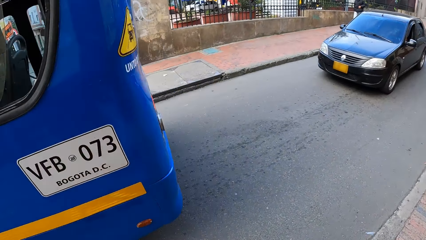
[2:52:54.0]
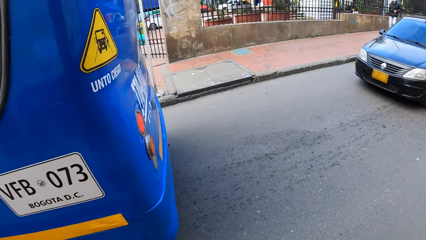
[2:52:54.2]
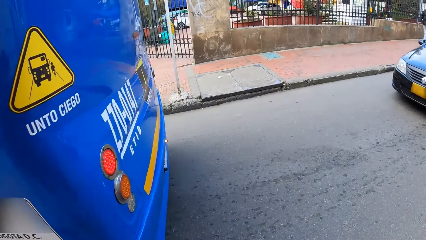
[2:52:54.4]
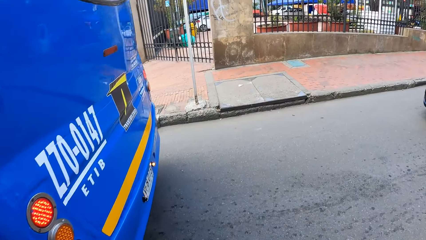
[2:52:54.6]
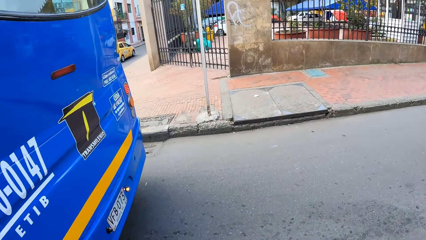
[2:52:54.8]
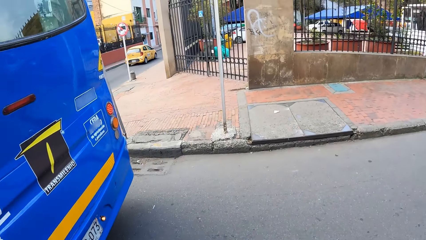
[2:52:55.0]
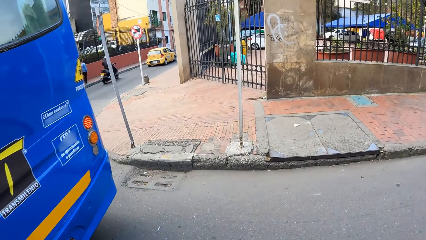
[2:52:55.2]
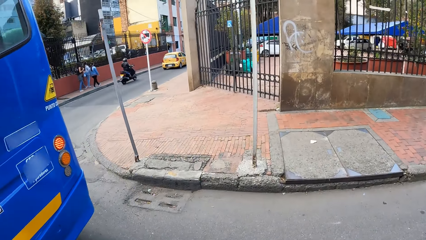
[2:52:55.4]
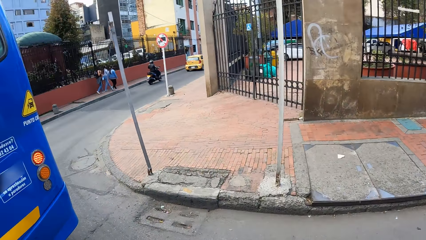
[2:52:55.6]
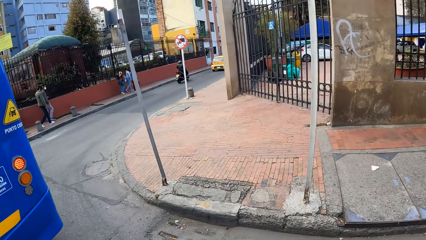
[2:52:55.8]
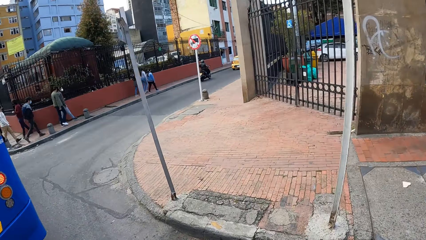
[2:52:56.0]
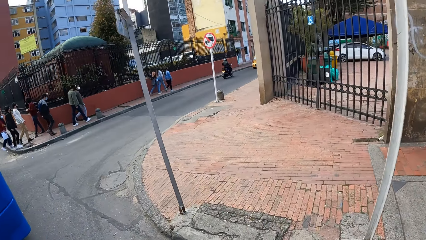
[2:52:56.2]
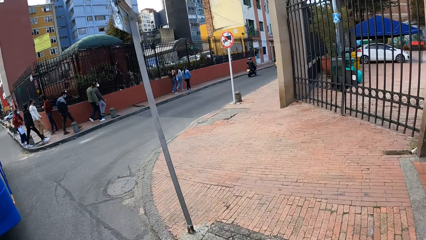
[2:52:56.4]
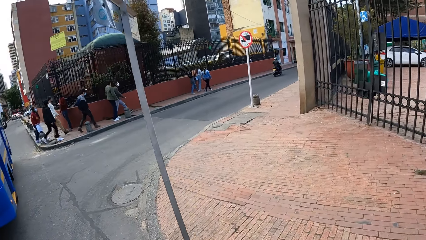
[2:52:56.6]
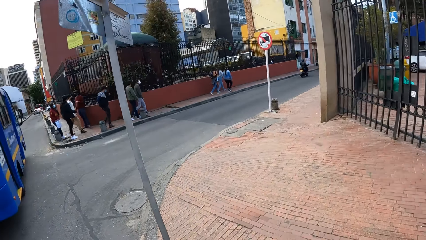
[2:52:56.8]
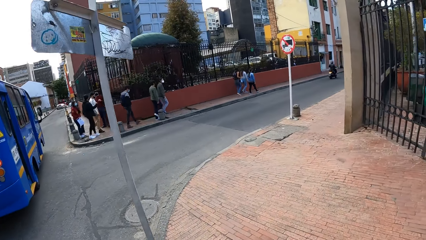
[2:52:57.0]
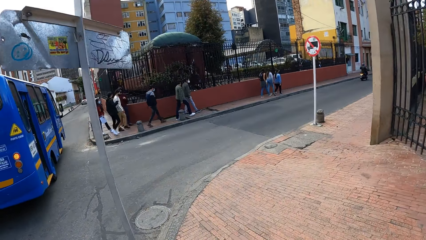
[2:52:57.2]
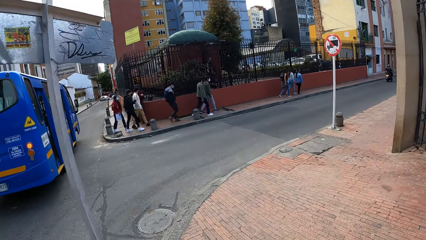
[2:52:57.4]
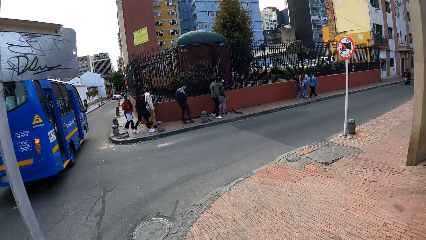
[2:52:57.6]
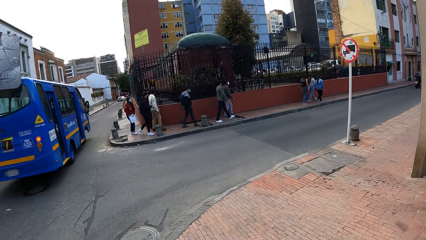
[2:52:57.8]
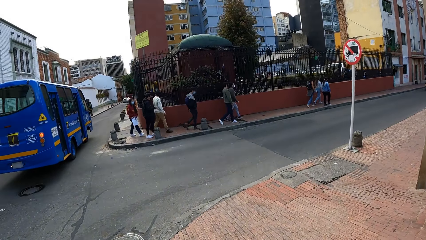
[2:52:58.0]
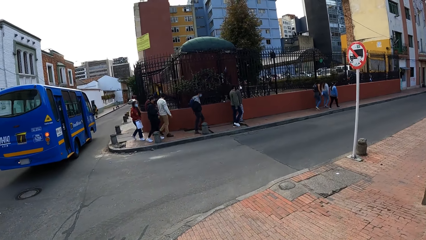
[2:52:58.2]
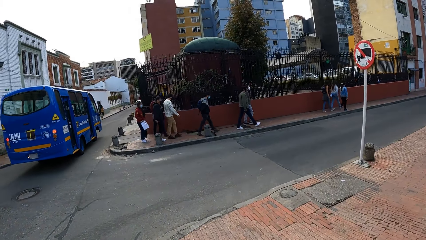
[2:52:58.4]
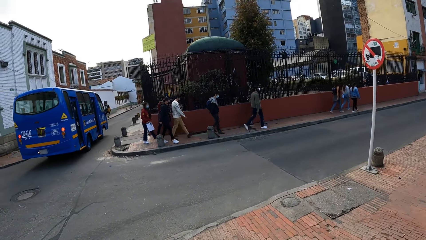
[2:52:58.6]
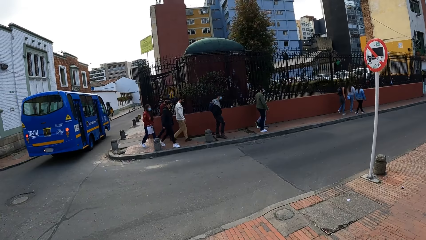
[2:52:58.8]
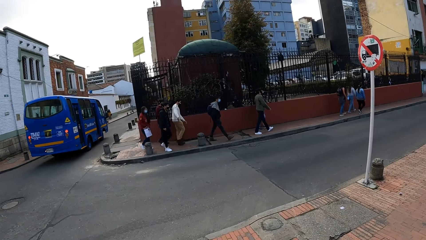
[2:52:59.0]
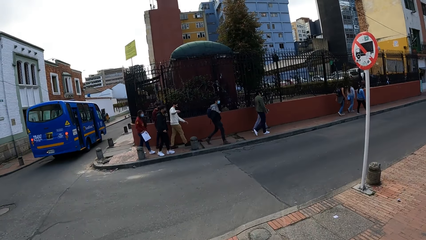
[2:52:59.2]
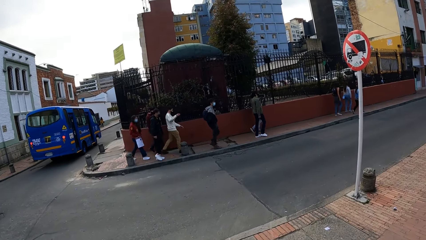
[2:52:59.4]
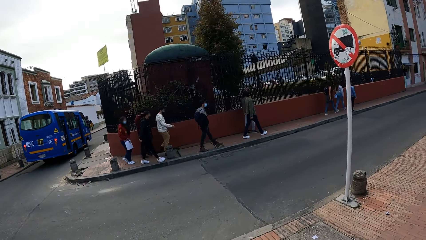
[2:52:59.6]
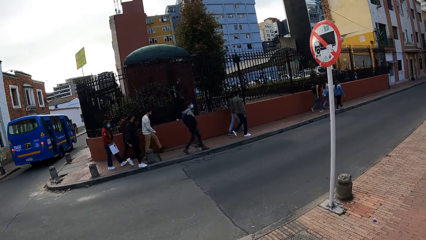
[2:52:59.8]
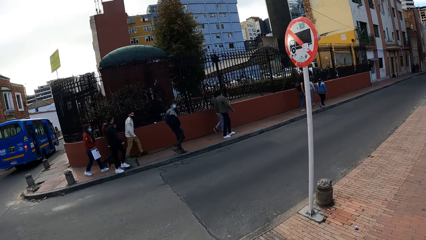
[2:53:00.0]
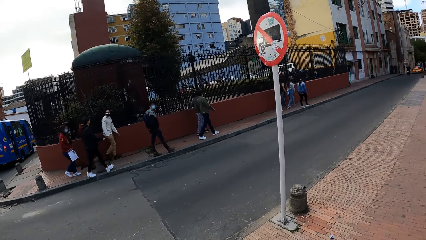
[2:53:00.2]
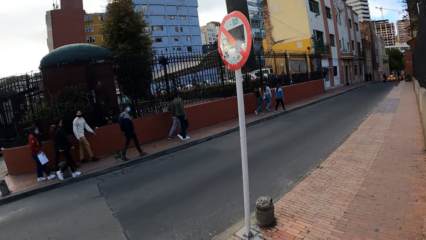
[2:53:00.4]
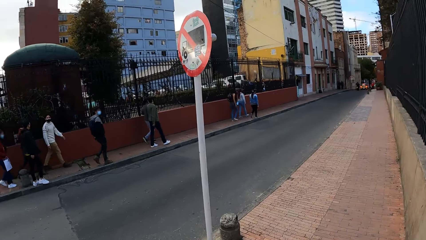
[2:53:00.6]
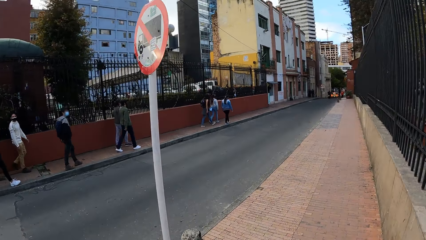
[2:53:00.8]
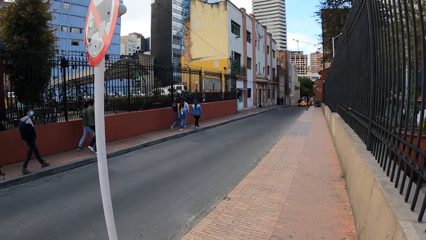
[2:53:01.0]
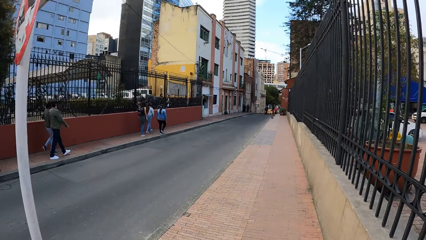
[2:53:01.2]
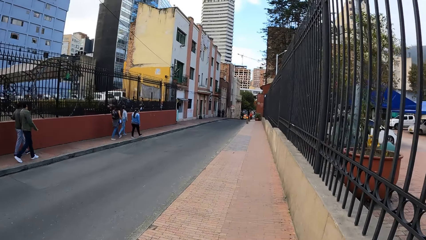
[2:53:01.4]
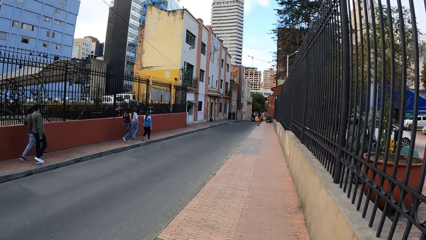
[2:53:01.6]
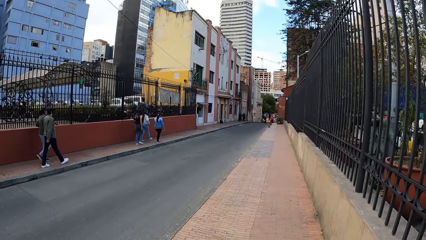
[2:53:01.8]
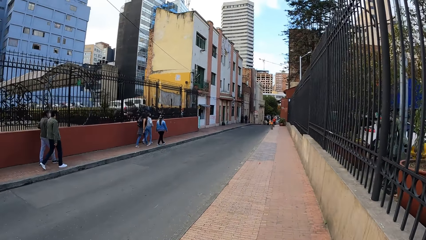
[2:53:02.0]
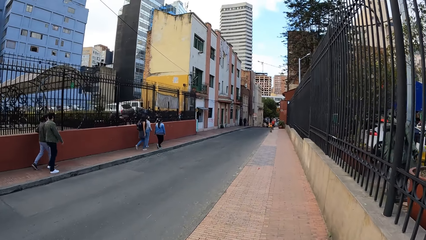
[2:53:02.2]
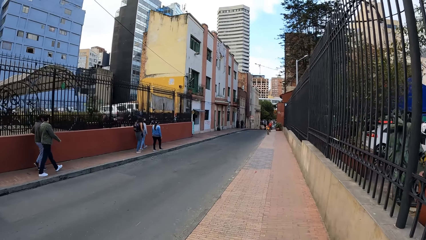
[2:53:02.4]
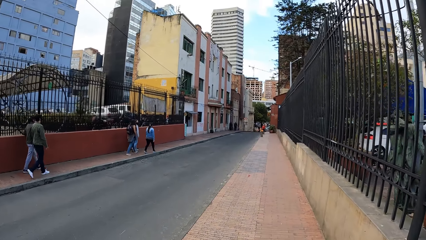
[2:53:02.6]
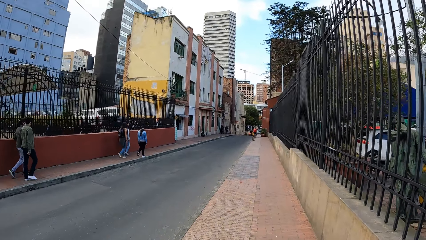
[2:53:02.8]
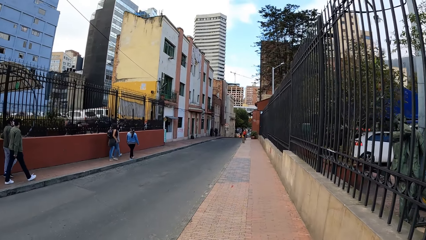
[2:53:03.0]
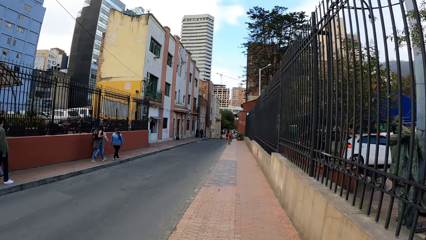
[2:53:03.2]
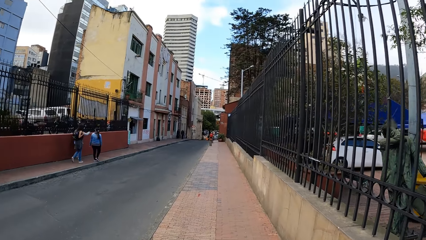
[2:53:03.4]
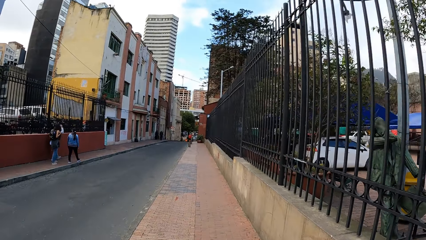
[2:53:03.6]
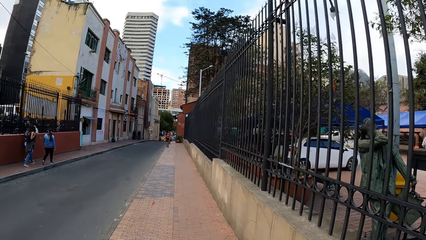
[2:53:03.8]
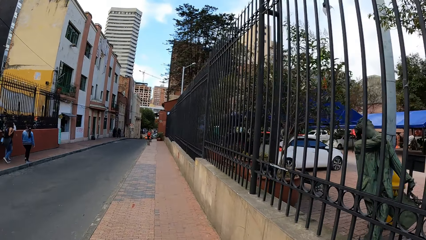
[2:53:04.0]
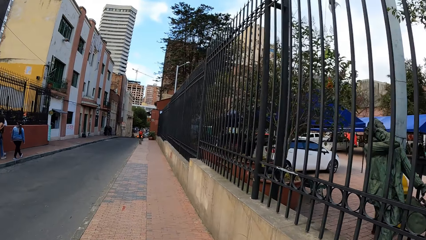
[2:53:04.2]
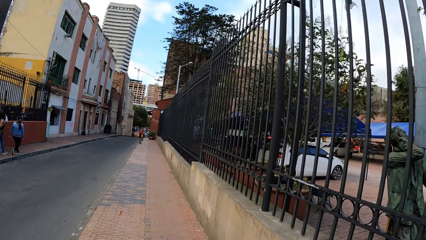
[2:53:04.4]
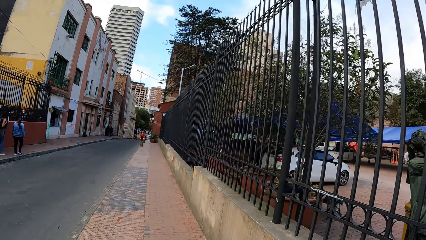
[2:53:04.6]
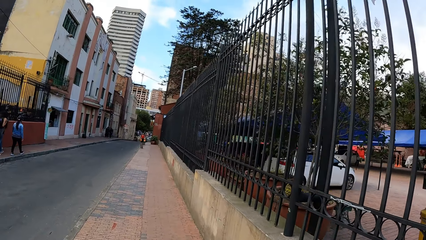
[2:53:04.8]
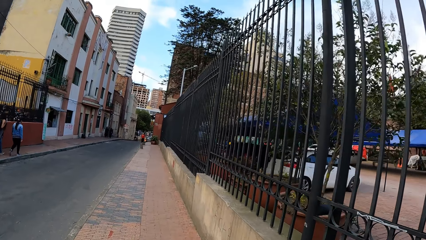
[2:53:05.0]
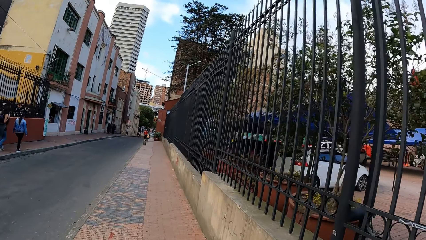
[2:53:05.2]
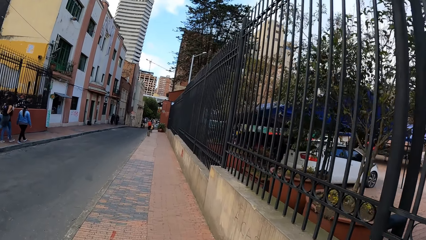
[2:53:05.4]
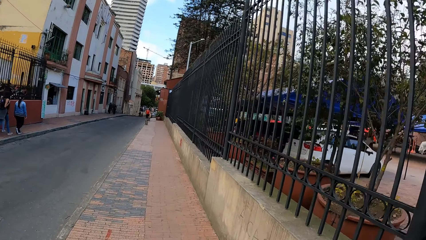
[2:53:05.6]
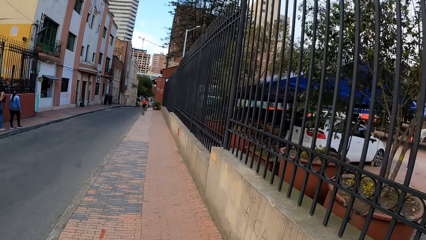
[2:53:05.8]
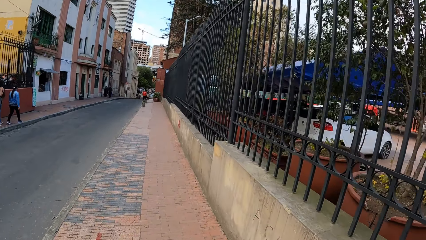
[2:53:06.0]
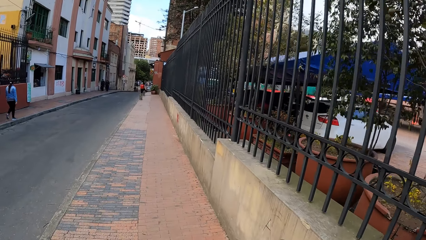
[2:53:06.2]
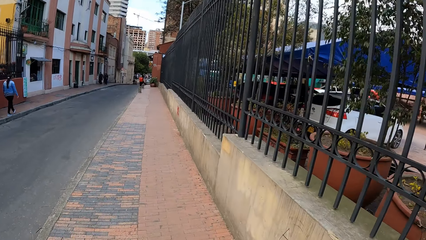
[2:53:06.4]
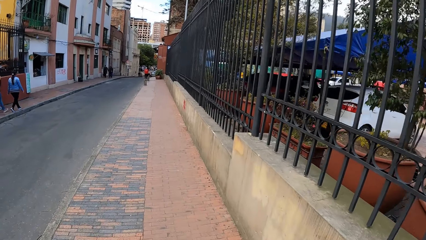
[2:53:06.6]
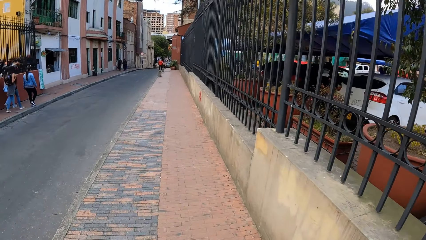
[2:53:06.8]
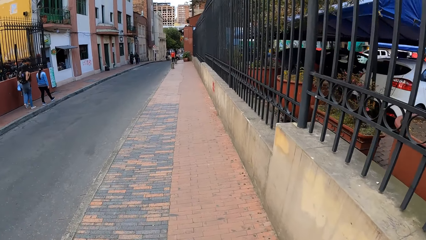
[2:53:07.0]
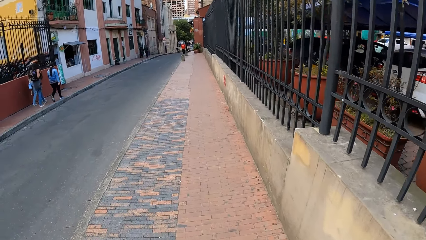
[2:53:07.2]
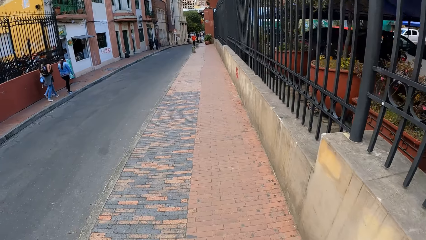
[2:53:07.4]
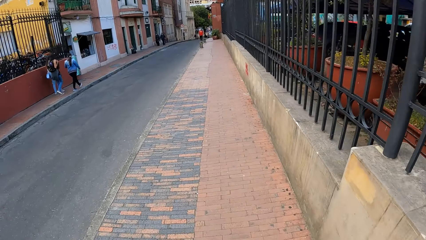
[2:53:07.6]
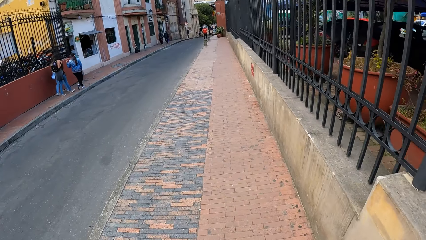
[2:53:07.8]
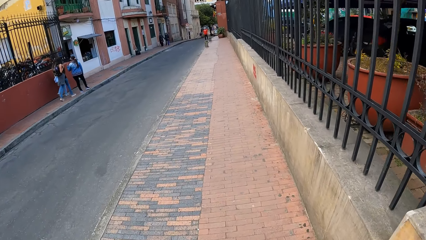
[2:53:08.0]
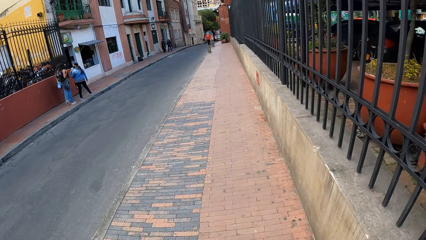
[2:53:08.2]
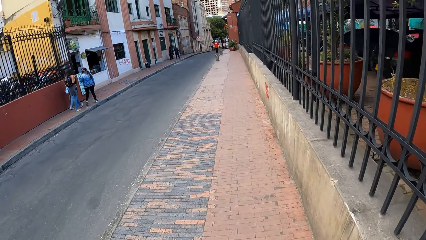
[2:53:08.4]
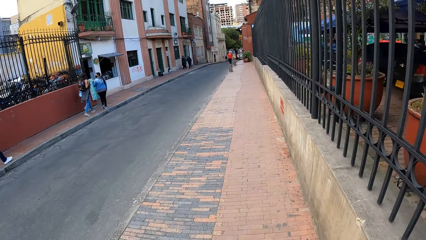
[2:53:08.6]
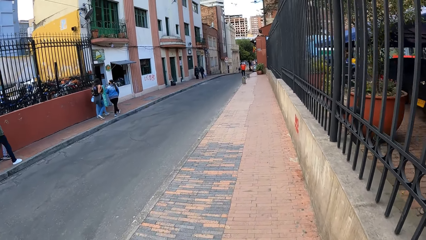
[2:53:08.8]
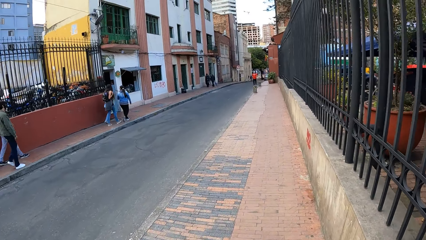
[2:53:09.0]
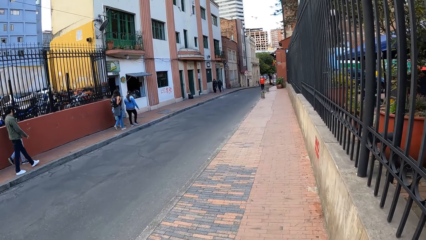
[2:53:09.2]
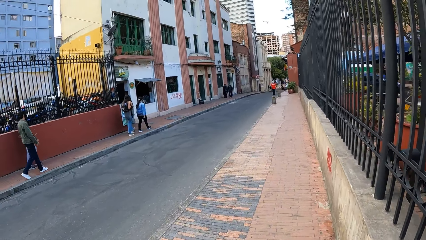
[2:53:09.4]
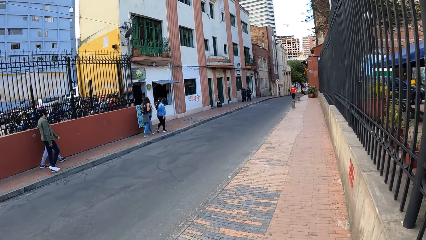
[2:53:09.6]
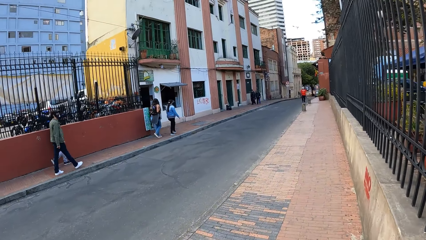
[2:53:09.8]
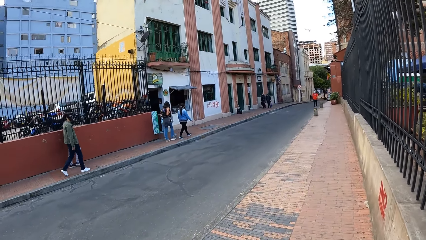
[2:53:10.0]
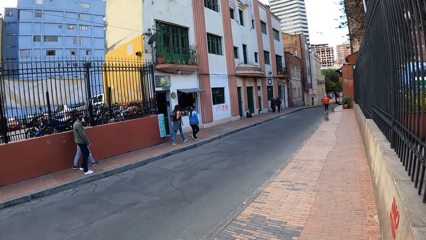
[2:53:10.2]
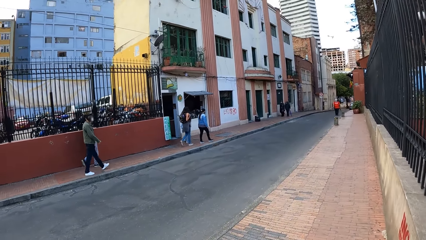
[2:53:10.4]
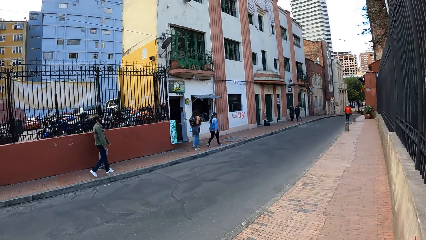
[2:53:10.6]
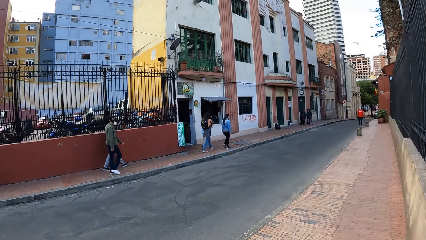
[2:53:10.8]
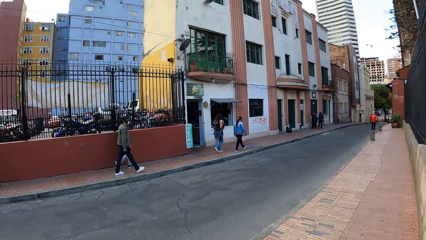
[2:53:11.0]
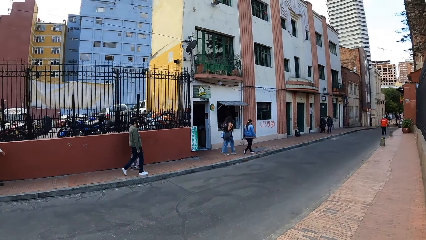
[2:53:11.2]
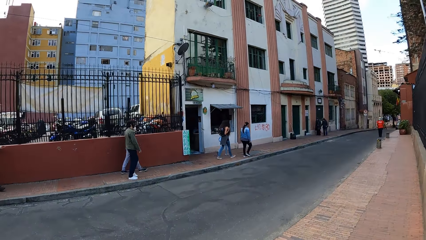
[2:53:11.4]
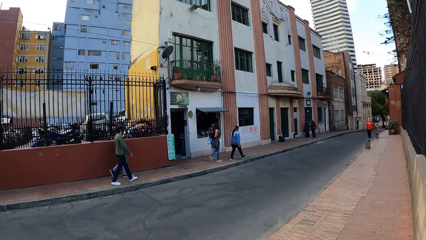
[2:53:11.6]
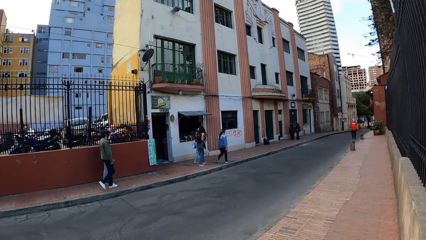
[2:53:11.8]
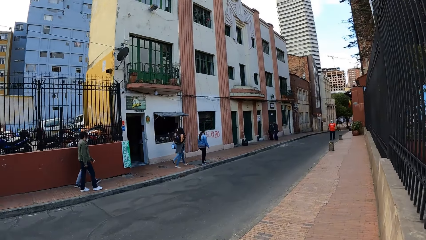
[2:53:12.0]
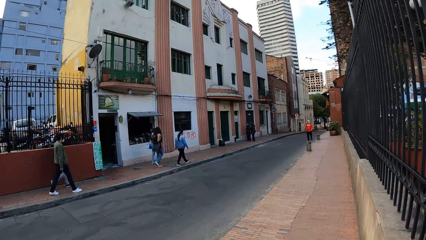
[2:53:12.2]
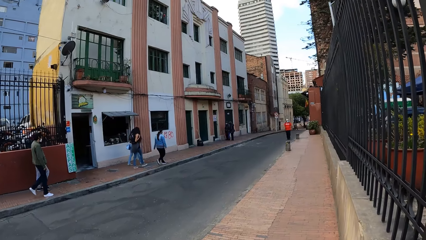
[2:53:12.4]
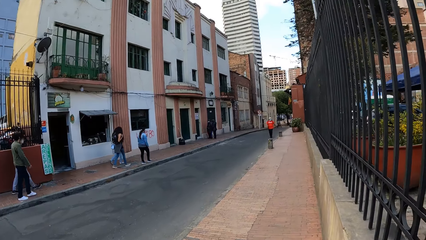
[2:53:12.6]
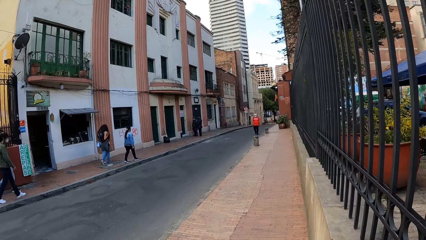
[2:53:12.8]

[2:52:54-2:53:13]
The camera wearer crosses the road. They walk towards the road. They walk on the pavement. They look at the fence. They walk on the pavement.
